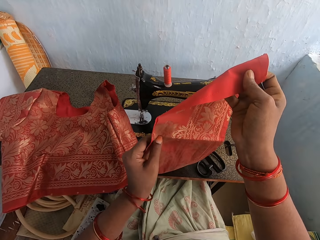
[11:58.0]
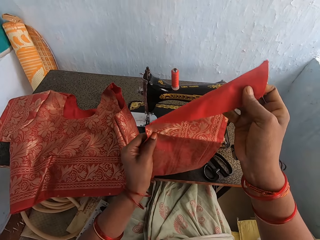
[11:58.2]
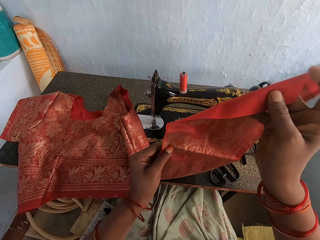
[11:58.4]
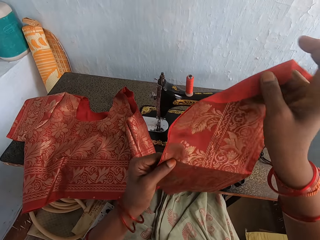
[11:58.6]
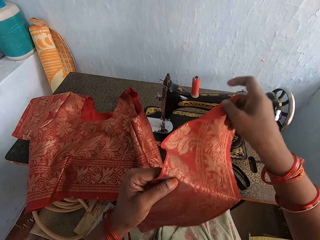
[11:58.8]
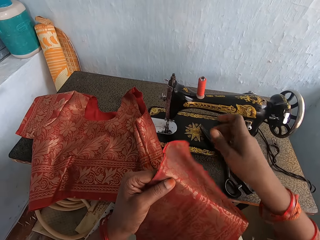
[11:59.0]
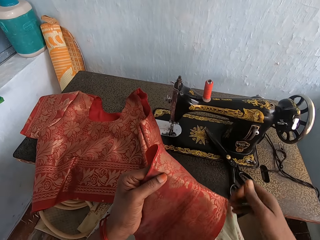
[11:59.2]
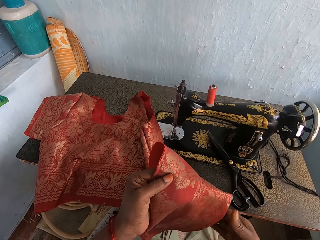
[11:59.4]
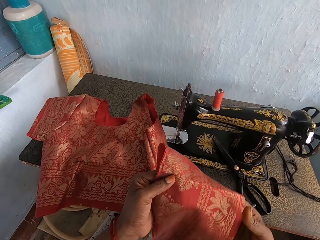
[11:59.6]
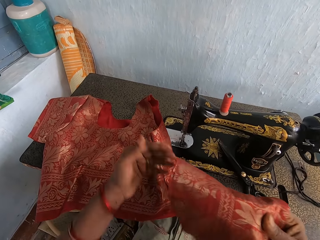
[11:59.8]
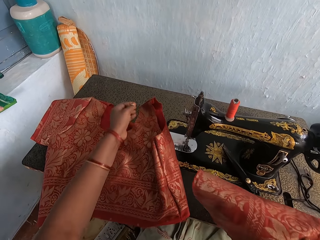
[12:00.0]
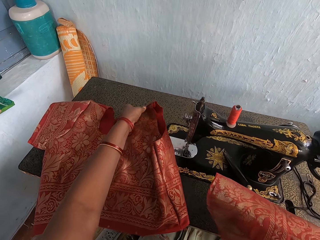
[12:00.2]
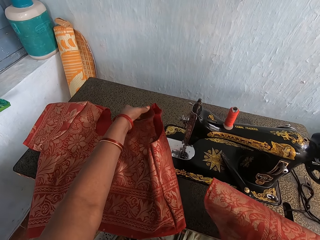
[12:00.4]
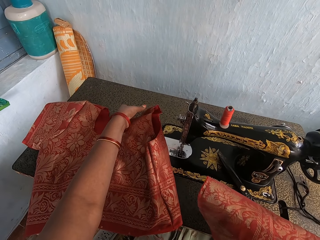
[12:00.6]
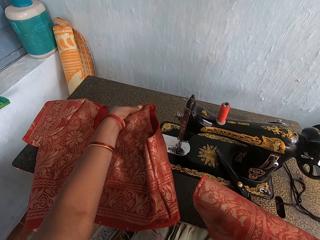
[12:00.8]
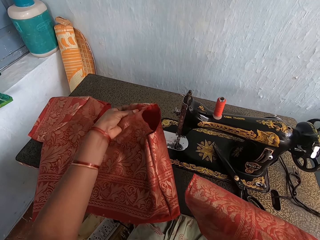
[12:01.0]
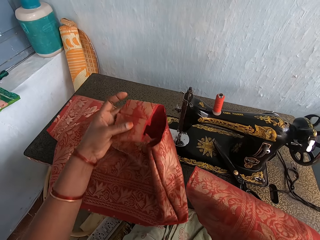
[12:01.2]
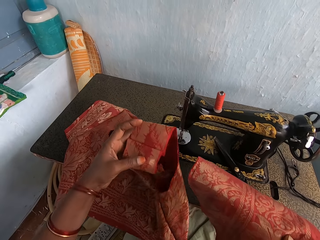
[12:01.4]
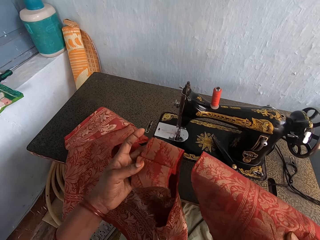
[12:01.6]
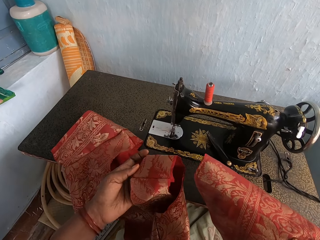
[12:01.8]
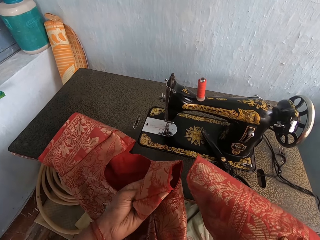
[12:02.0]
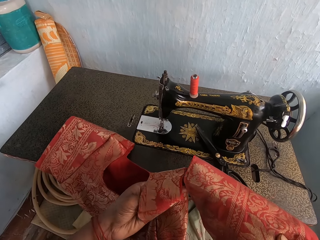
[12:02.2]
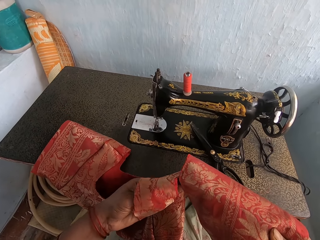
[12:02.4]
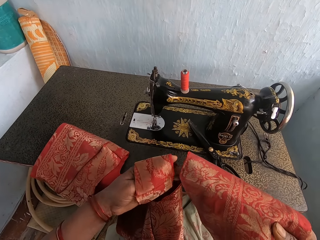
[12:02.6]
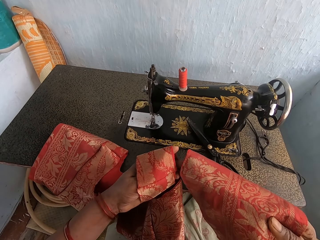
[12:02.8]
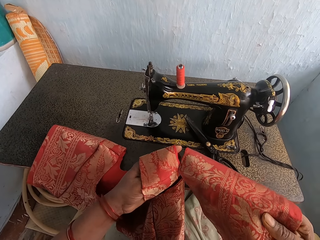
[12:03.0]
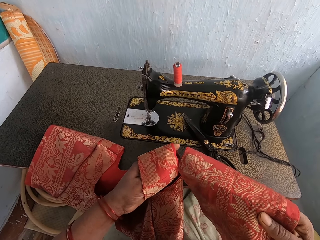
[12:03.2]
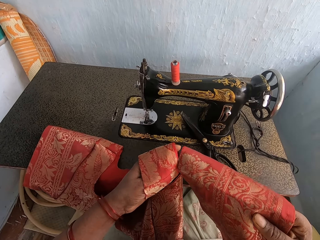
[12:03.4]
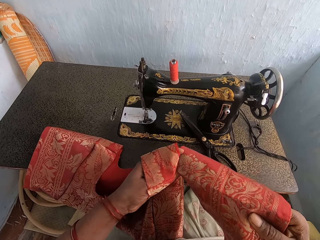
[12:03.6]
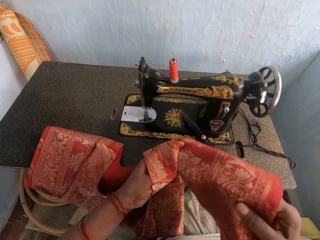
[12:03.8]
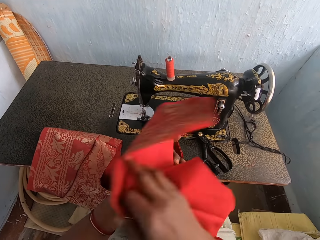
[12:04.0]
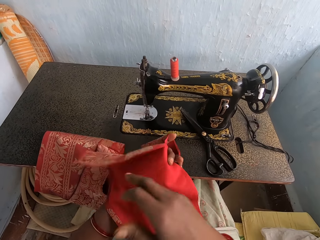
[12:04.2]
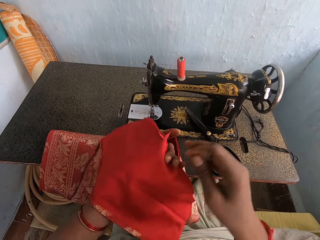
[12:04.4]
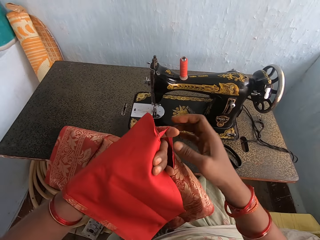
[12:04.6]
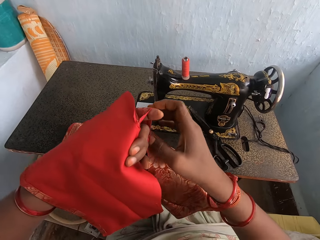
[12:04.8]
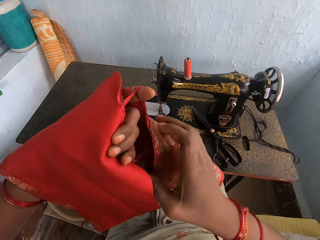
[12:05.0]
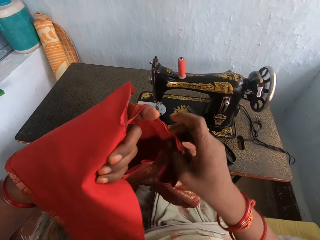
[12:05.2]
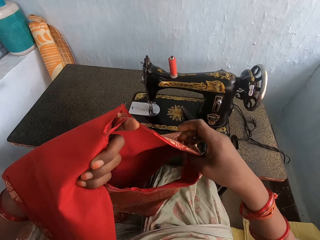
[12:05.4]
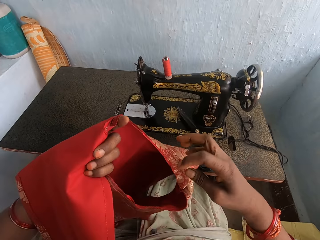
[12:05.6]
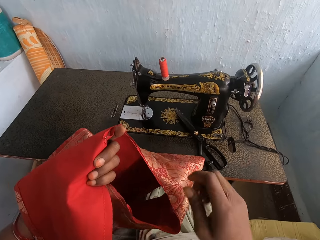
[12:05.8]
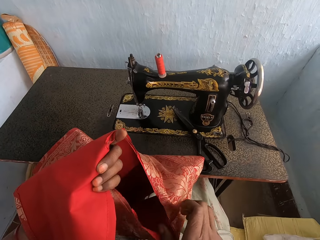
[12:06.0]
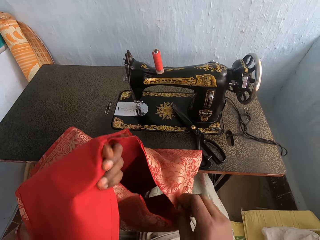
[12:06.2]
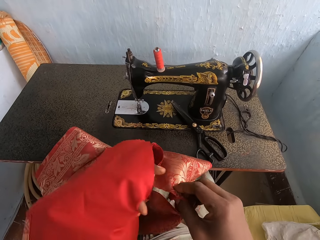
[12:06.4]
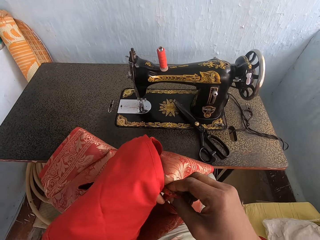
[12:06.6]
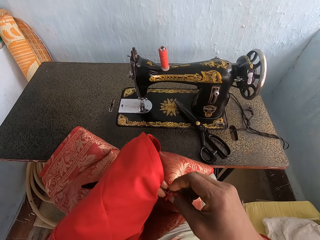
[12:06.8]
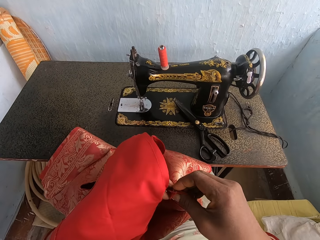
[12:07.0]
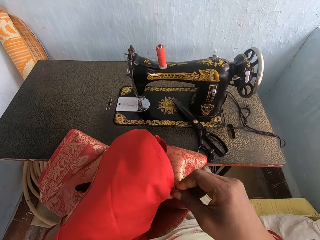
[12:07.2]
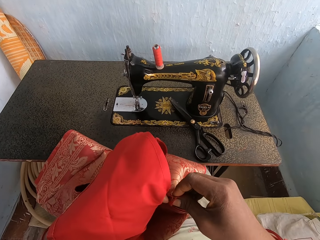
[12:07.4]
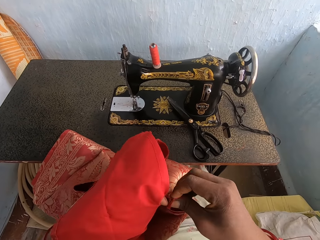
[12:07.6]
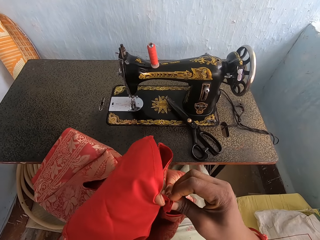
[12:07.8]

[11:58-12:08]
The camera wearer picks up the fabric or cloth with the left hand. They attach the cloth. They compare the fabrics.

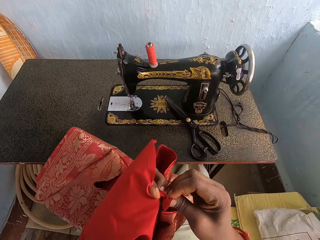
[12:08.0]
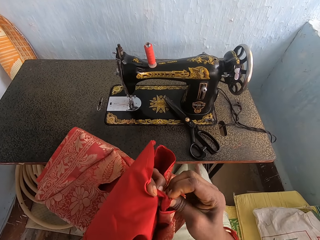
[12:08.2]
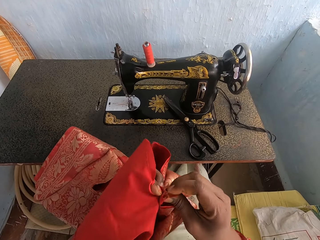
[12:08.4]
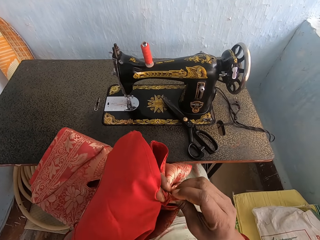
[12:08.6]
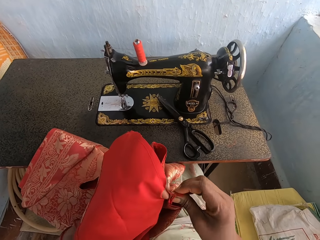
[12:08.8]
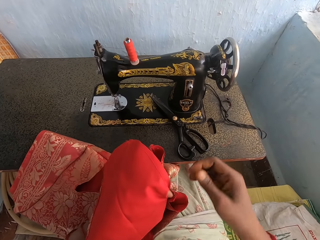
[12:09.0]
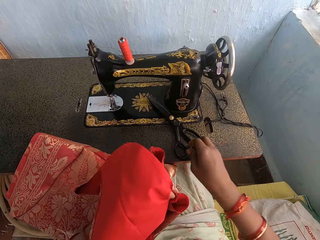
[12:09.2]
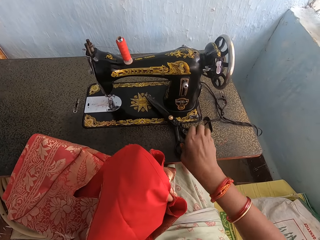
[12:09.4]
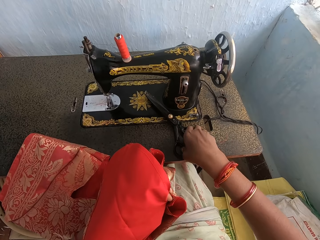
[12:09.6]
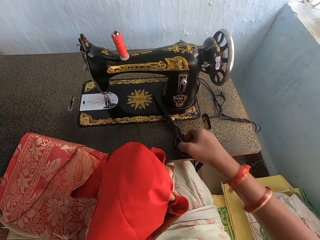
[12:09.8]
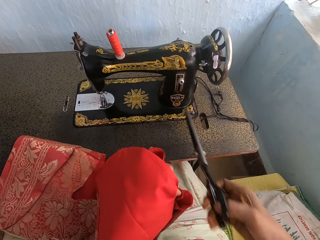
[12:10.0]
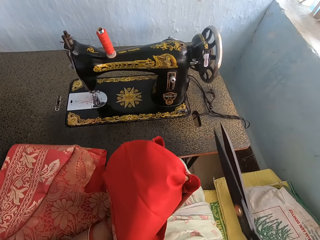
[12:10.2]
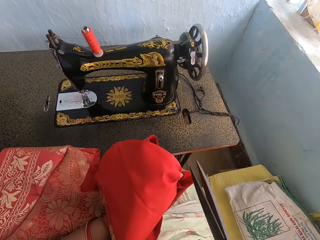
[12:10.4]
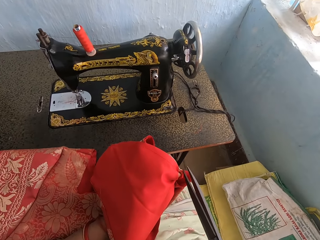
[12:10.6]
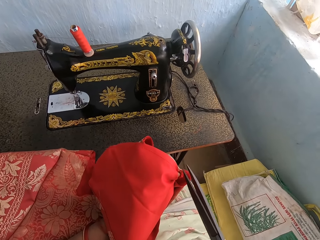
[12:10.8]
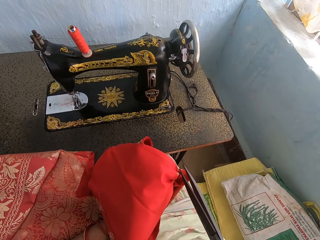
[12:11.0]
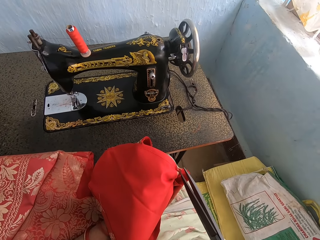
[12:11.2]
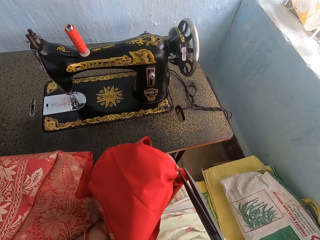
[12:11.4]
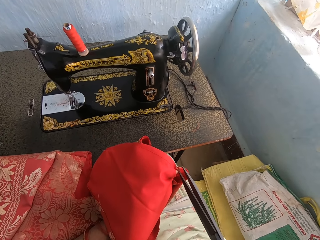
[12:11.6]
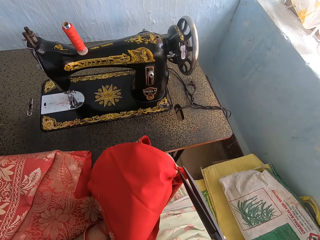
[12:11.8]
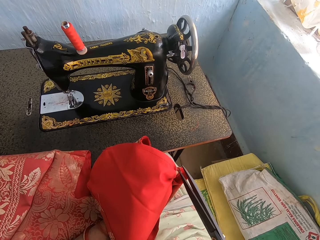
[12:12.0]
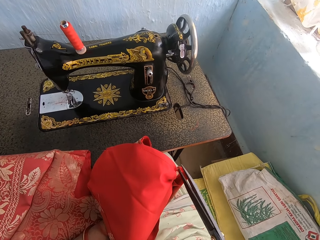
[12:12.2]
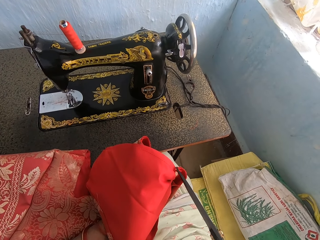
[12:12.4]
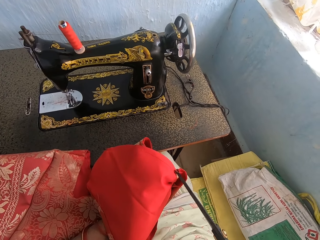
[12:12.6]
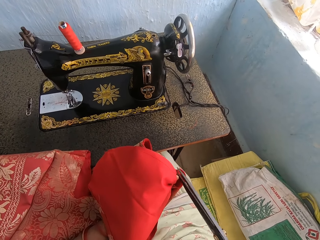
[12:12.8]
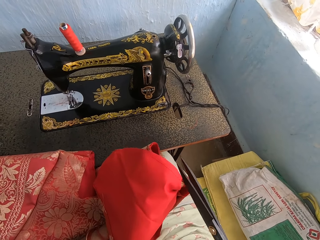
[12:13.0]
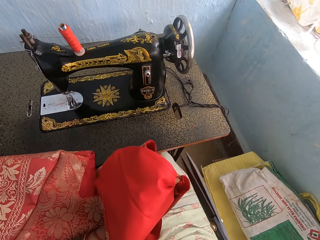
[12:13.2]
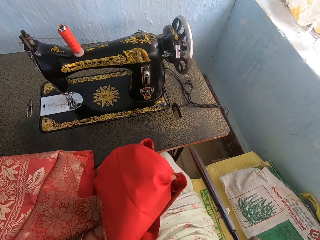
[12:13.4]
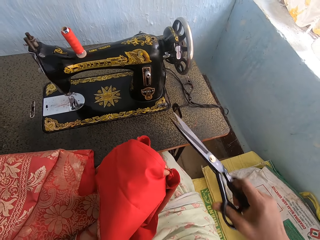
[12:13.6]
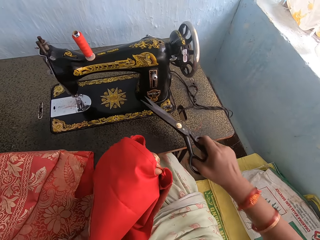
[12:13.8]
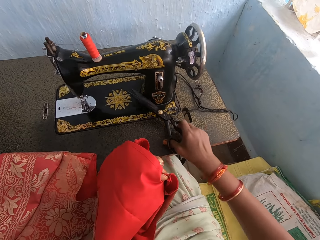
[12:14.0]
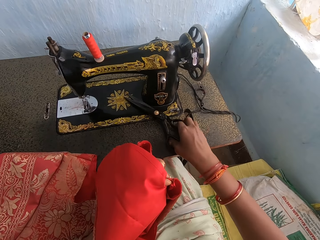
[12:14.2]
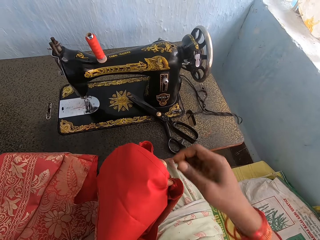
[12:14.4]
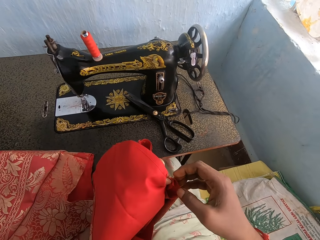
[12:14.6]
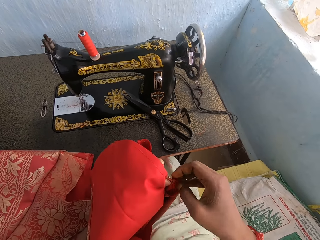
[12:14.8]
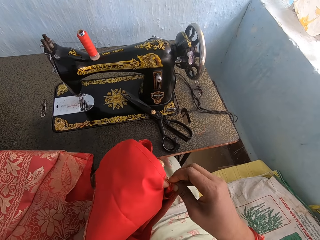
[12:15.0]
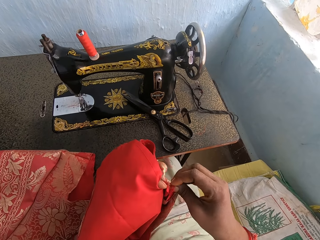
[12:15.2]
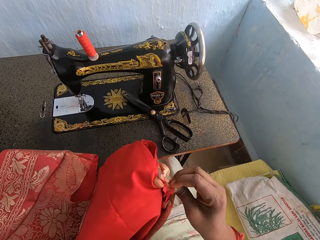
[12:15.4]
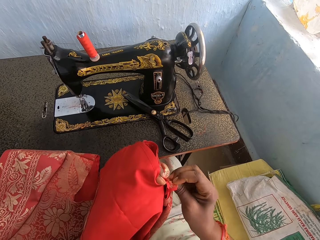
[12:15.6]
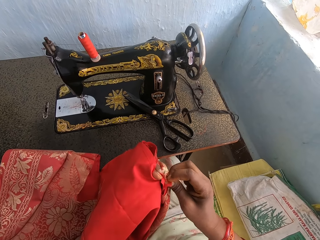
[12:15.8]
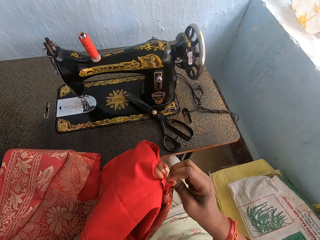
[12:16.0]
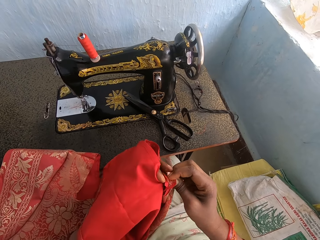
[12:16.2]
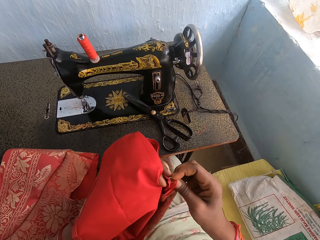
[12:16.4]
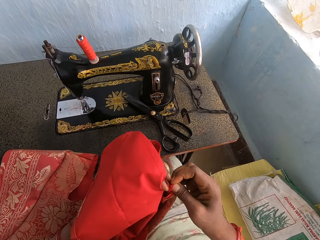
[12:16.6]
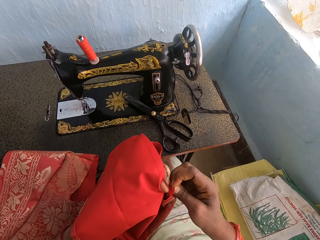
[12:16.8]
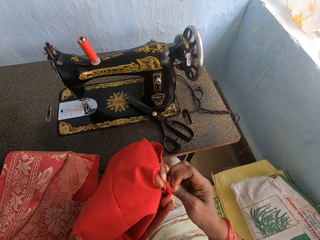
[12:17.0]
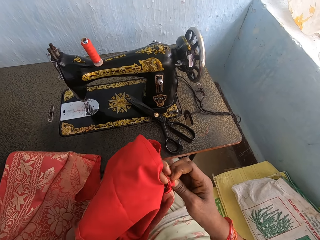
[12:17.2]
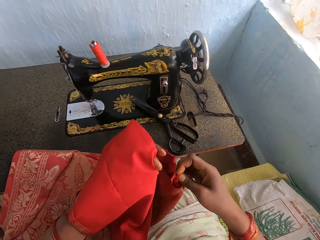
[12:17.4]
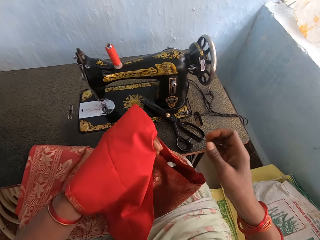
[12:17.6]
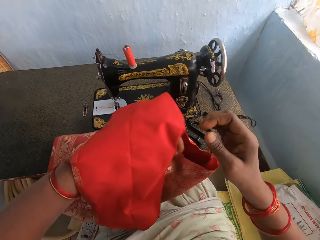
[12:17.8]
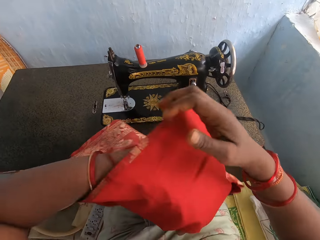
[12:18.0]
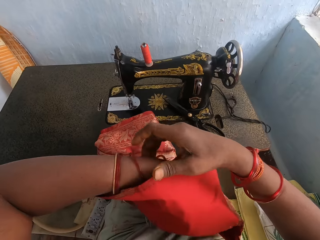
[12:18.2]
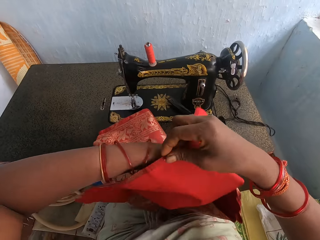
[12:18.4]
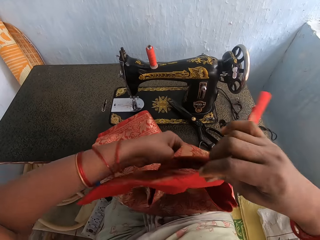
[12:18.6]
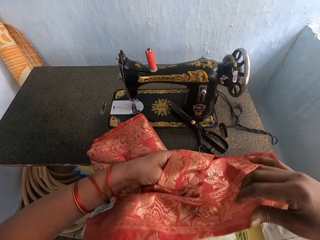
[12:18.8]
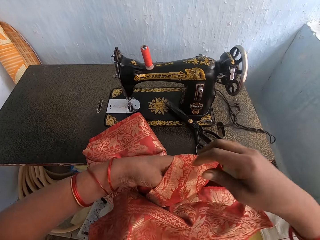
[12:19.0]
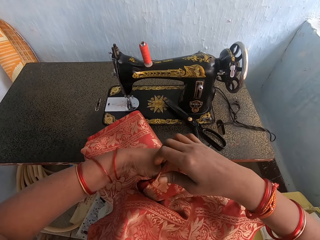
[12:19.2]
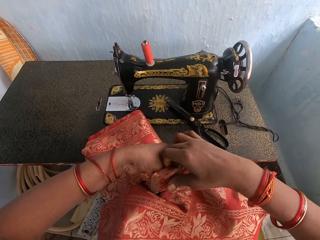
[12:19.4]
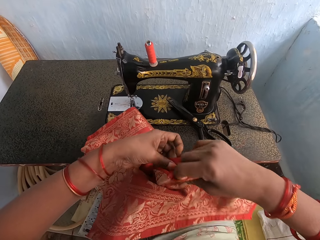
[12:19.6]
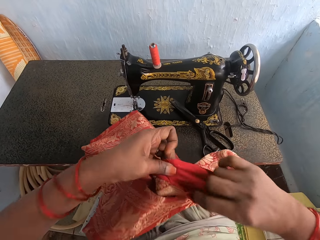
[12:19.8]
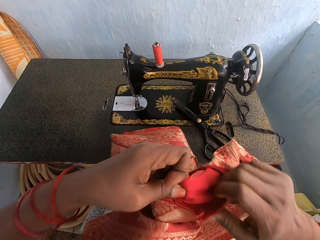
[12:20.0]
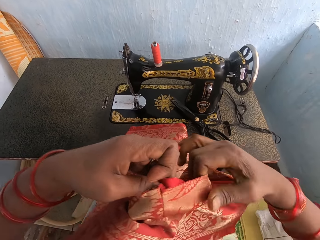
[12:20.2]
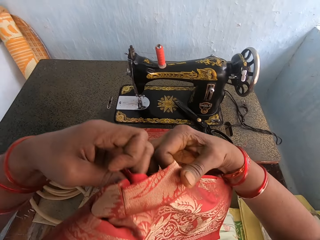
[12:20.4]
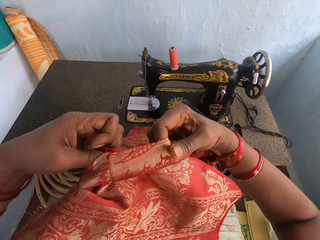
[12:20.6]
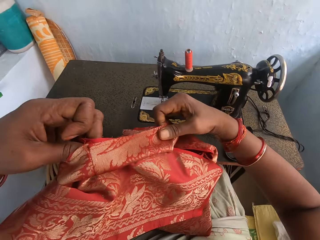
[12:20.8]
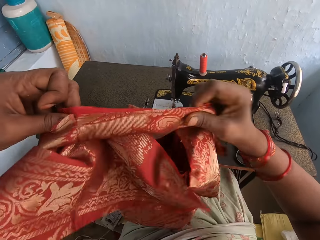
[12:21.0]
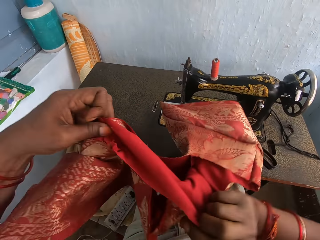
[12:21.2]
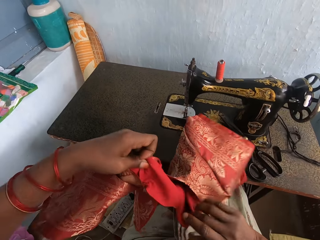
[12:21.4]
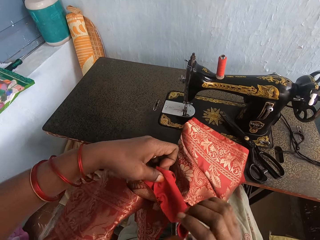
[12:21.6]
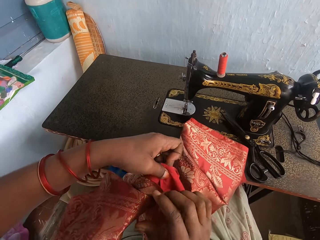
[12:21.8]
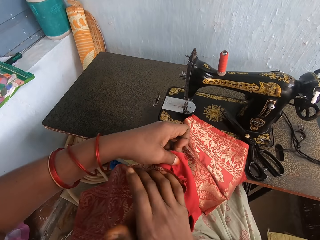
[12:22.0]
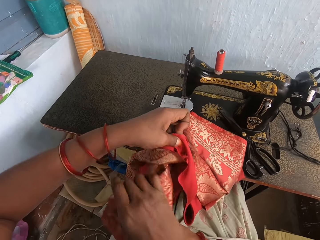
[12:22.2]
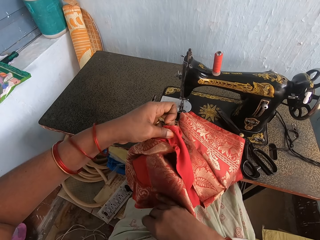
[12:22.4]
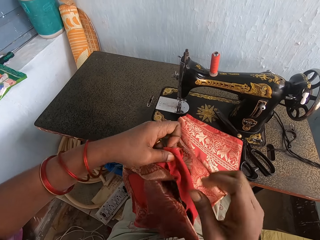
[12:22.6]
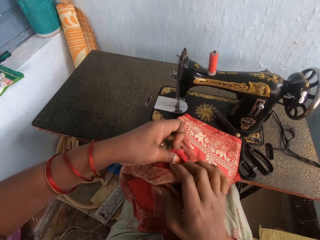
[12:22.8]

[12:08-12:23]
The camera wearer picks up the scissors. They cut the fabric or a thread. They put the scissors down. They put the thread down. They hold a cloth. They adjust the fabric.
